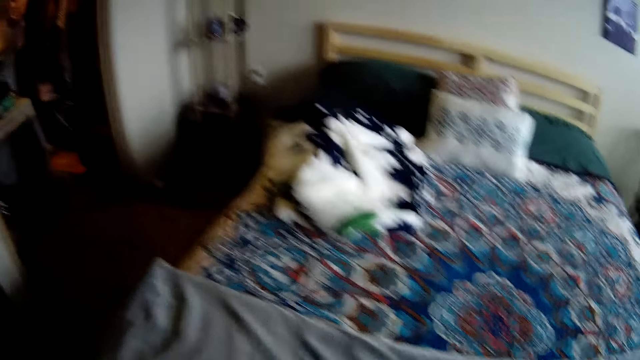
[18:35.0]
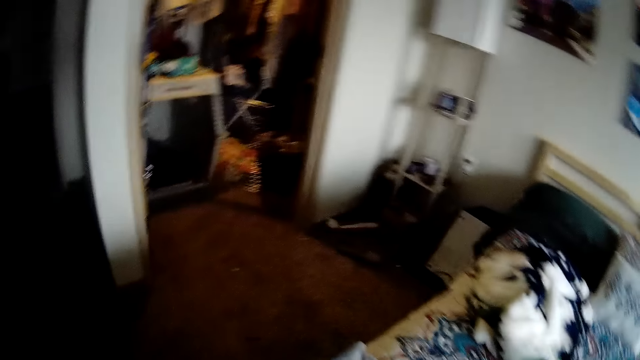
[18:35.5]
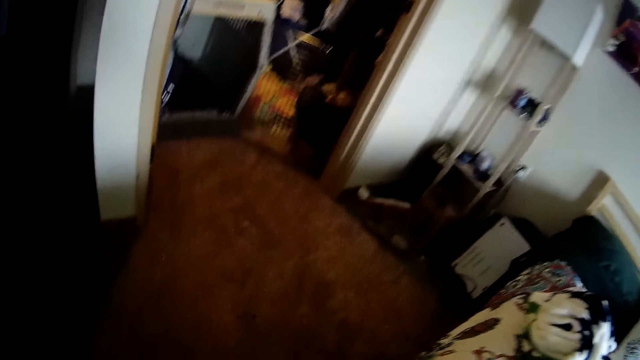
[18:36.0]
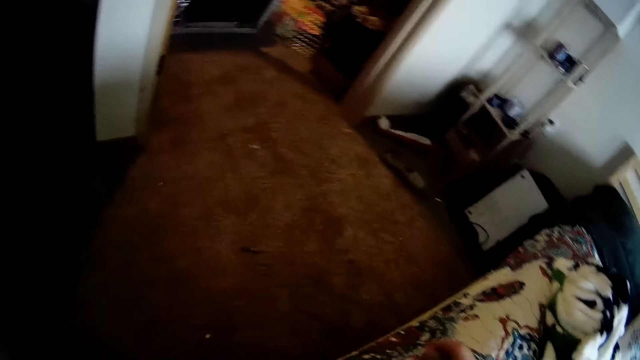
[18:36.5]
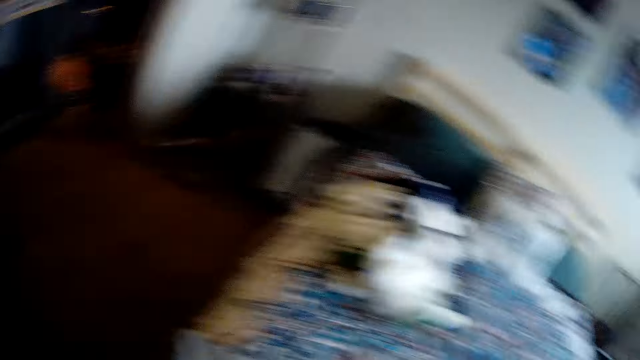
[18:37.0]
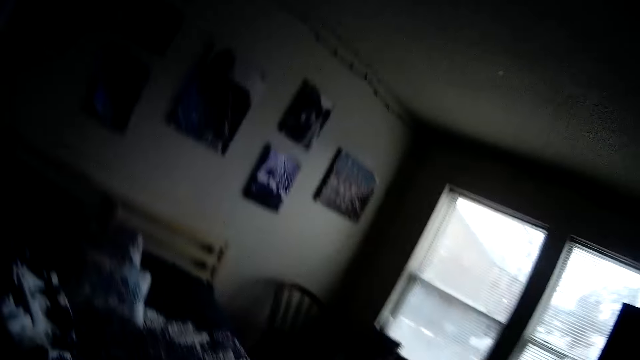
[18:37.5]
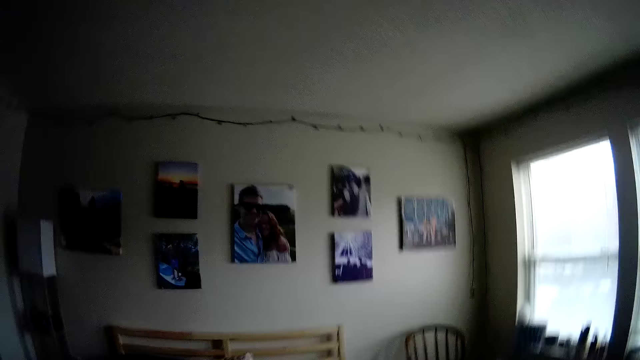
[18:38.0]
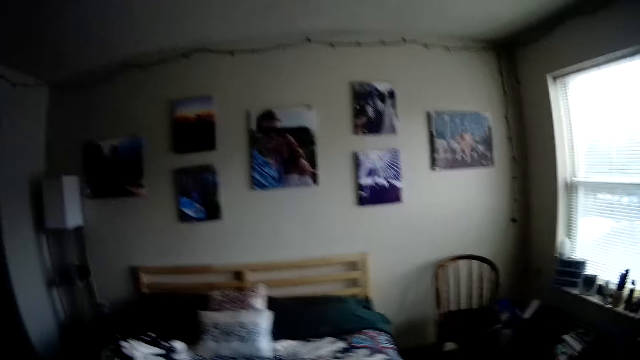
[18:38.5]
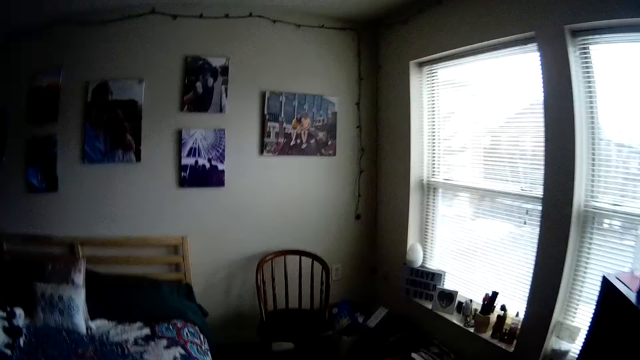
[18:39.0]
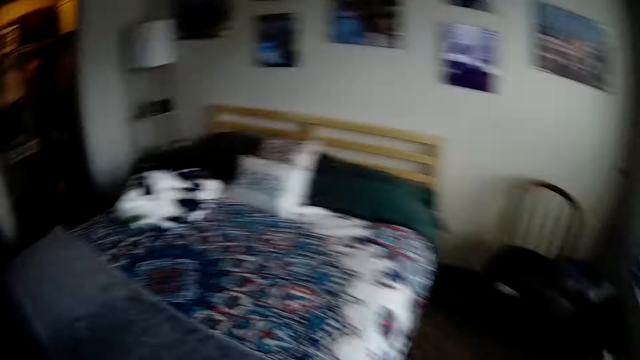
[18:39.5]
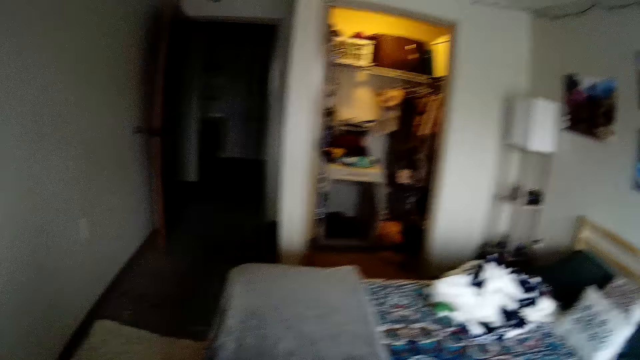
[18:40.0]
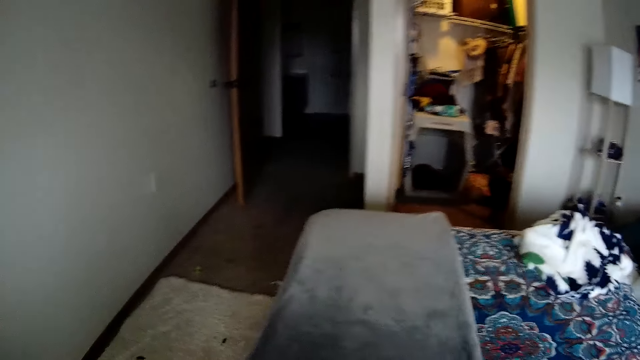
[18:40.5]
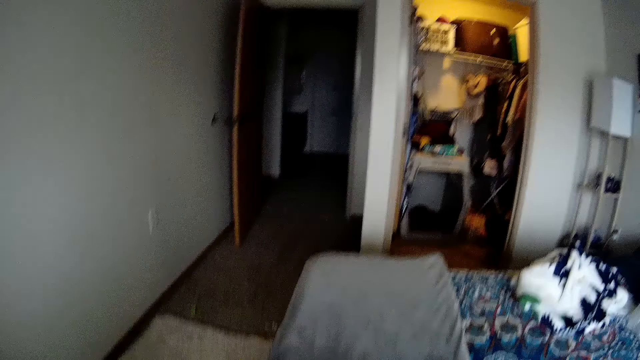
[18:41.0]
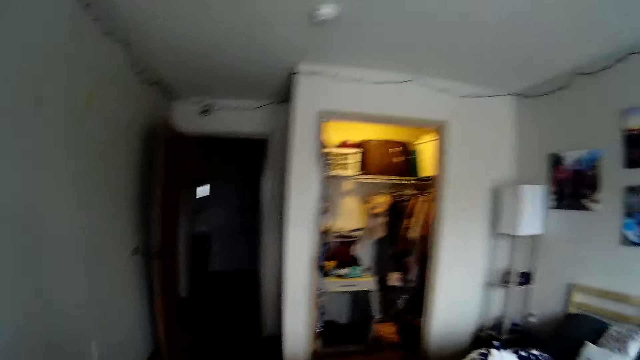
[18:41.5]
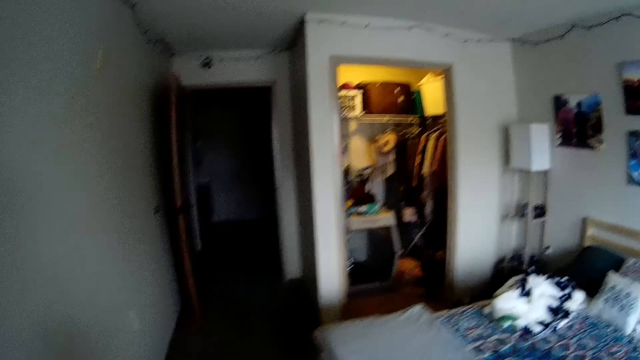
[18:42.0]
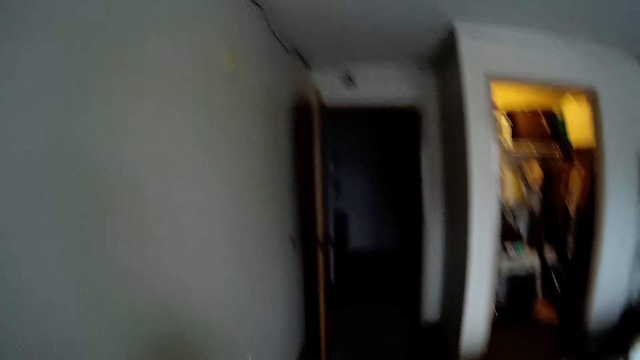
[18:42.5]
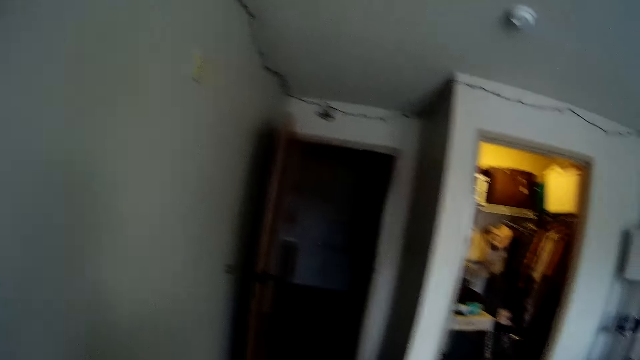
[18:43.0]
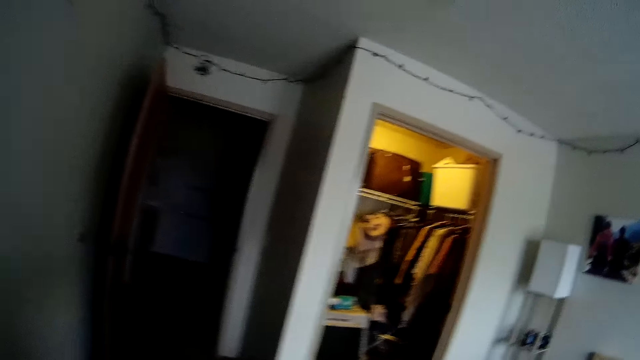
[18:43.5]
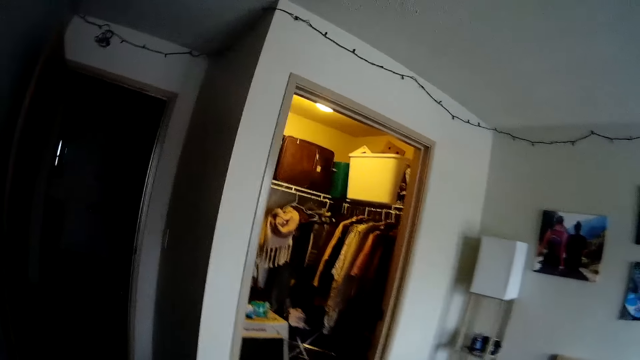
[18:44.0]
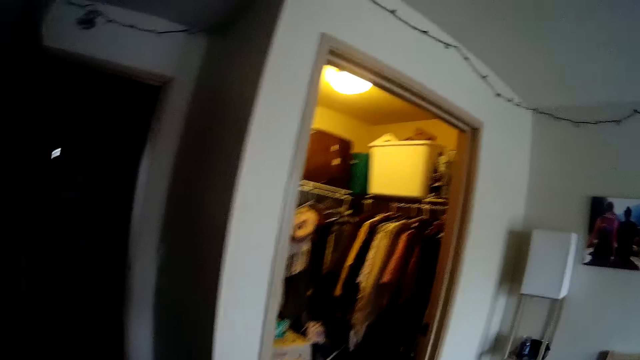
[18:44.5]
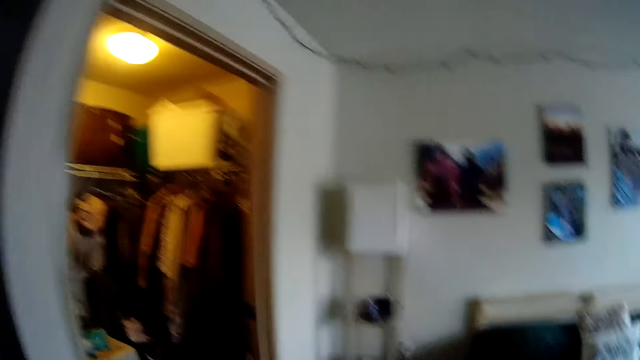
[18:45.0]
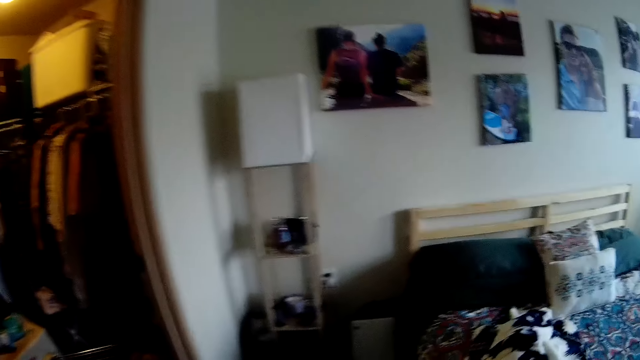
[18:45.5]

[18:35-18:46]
The camera wearer moves the fabric on the bed.

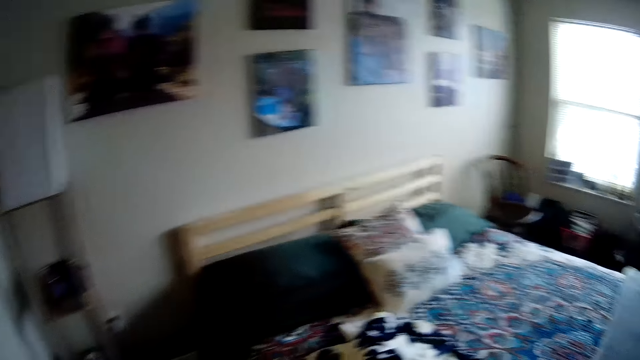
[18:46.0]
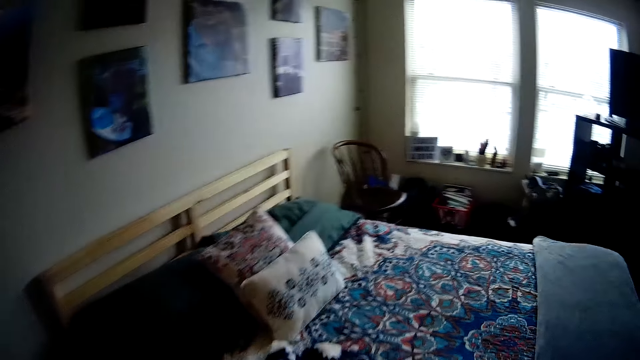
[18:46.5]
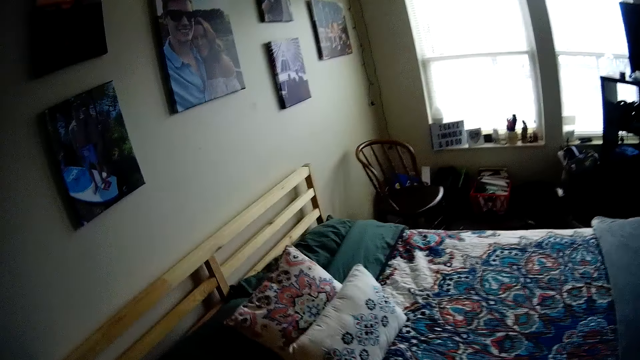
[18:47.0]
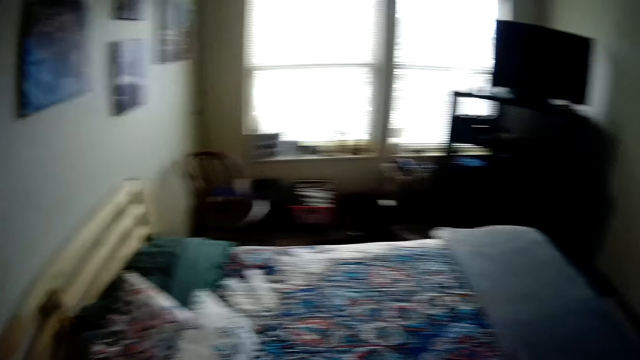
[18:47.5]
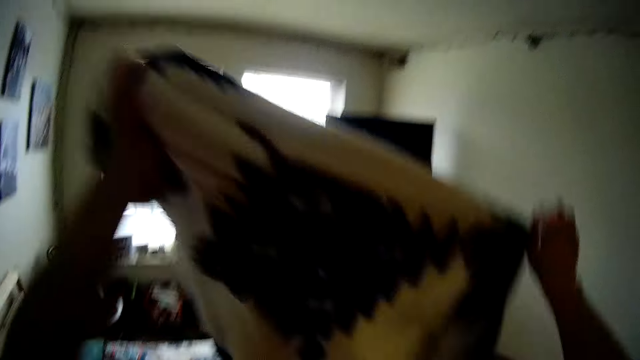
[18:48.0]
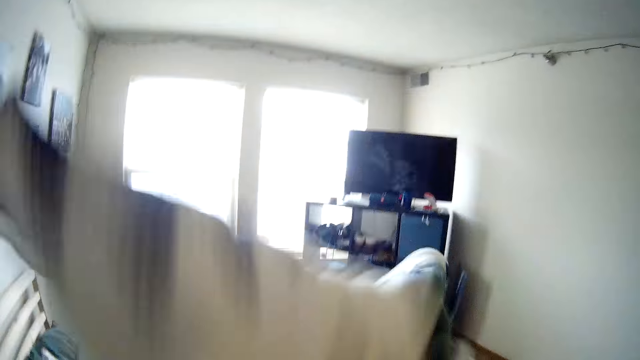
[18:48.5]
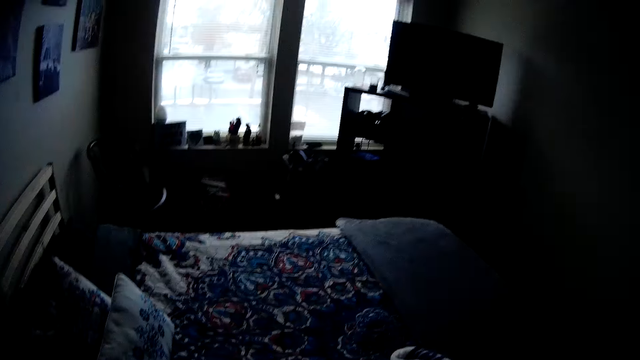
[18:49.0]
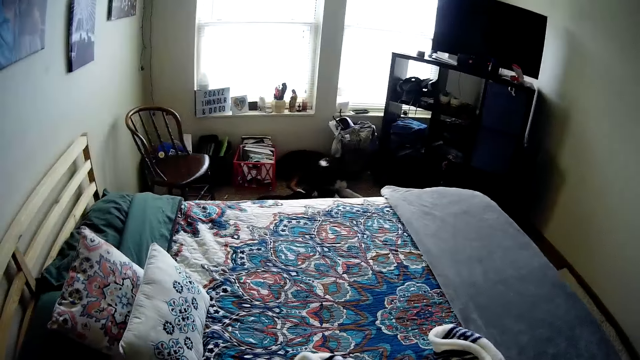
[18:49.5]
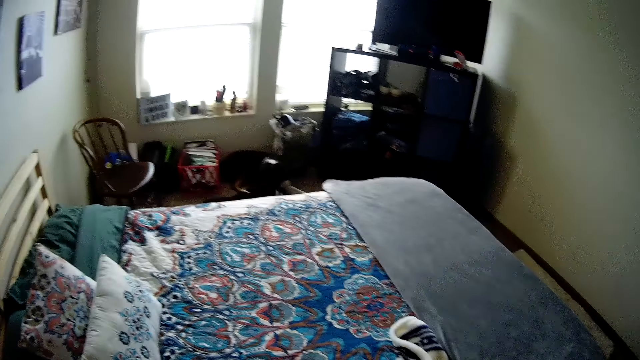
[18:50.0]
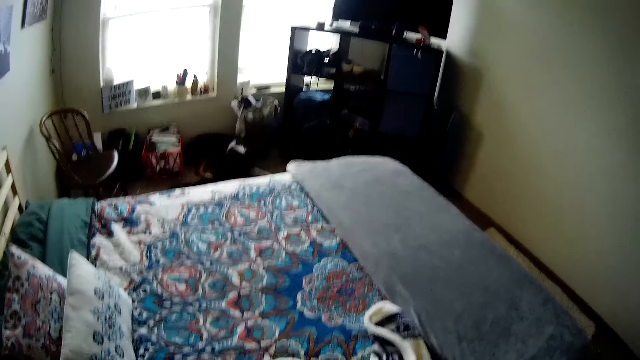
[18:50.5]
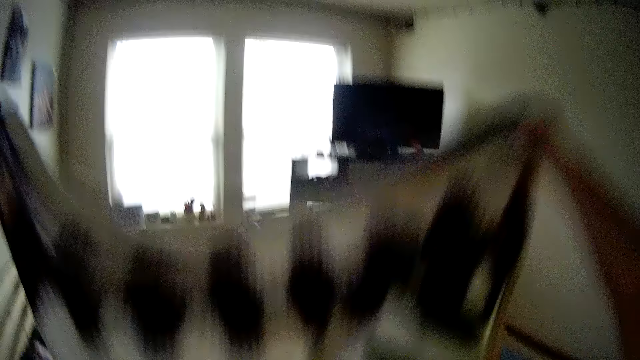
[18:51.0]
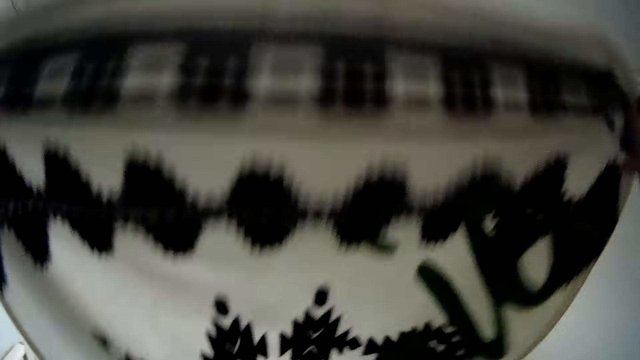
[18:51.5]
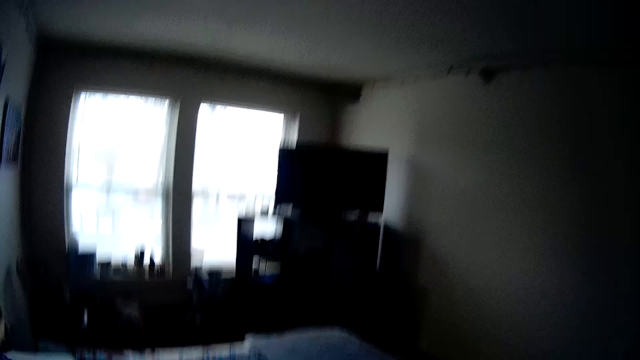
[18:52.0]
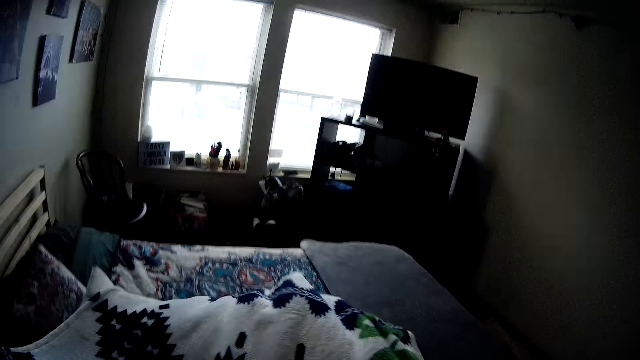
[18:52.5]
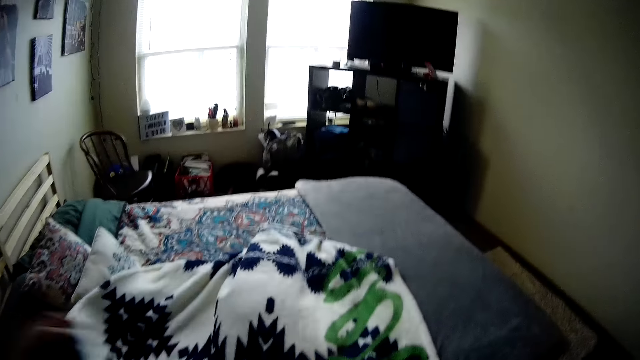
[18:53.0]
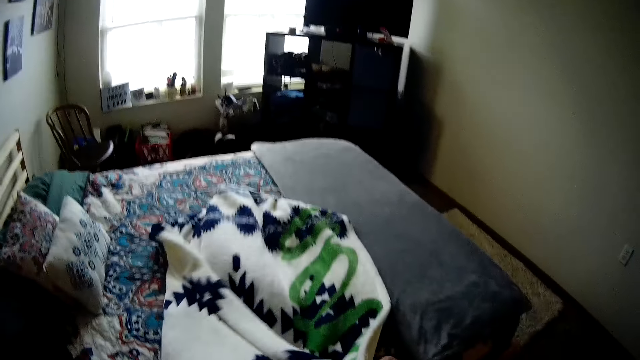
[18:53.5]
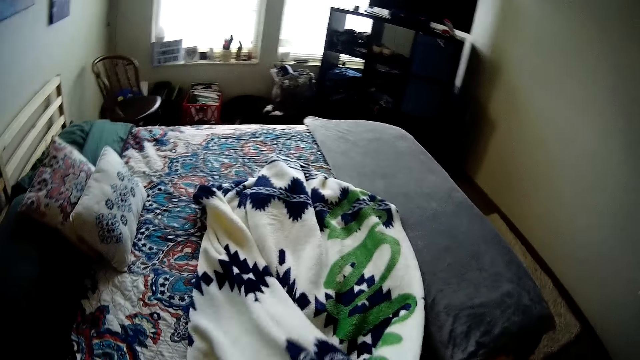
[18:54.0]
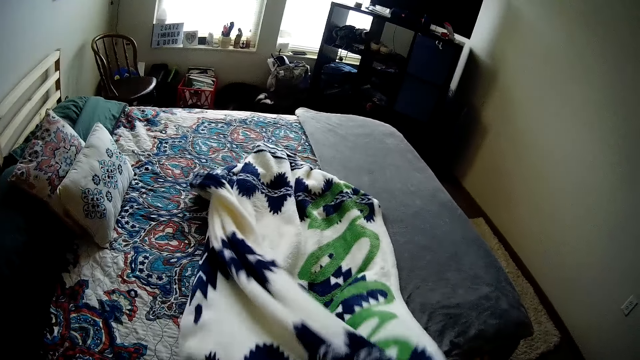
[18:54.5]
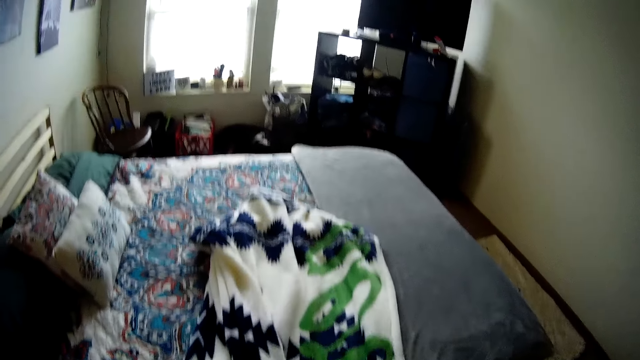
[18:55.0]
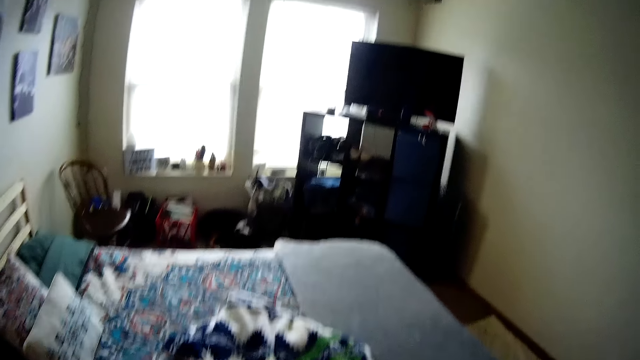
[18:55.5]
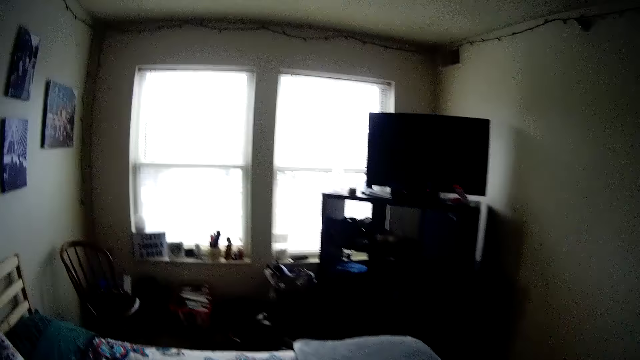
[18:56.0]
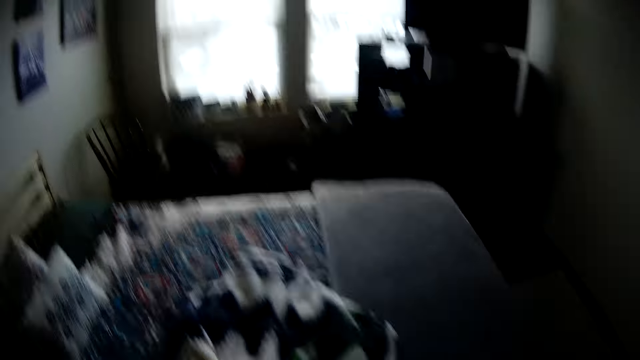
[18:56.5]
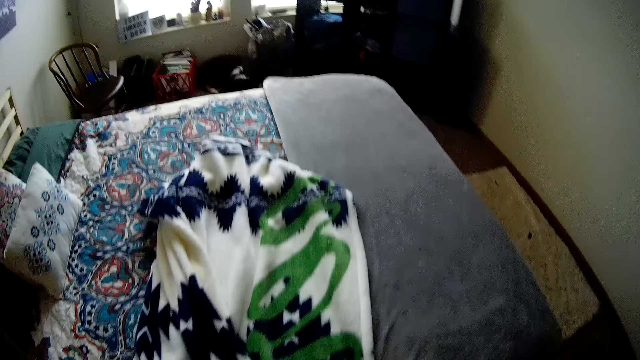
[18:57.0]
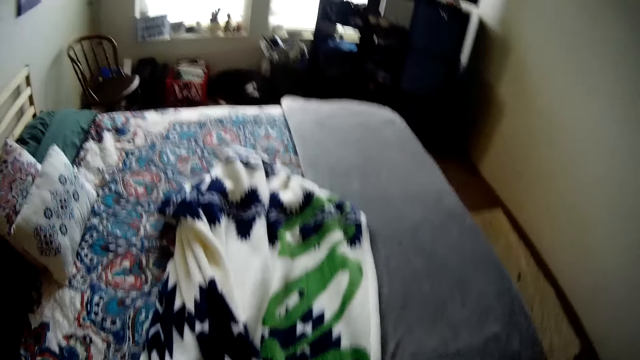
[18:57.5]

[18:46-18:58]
The camera wearer picks up the blanket. They place the blanket on the bed. They lift the blanket up. They place the blanket on the bed. They fold the blanket.
